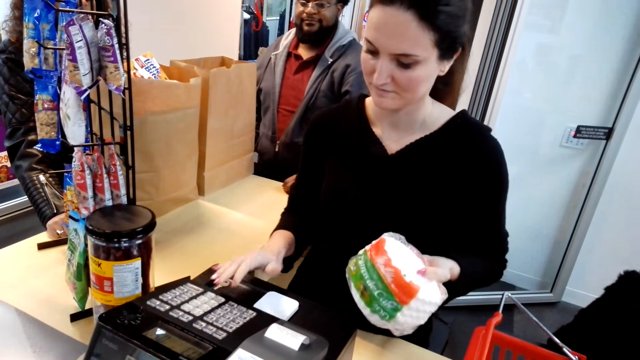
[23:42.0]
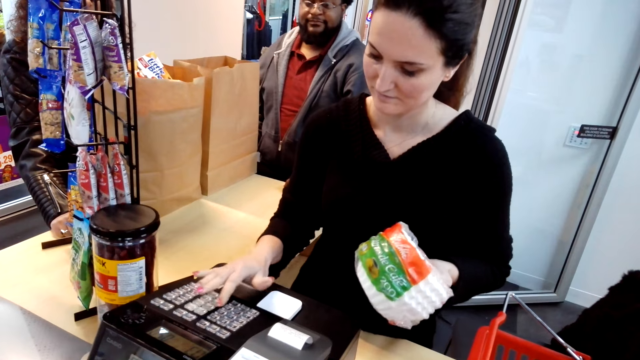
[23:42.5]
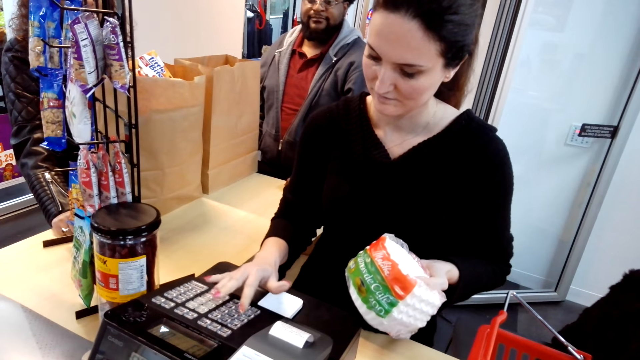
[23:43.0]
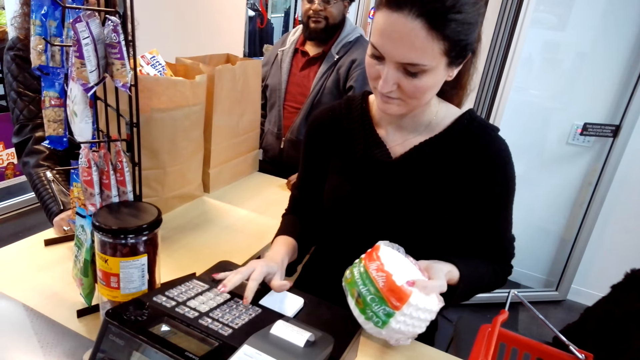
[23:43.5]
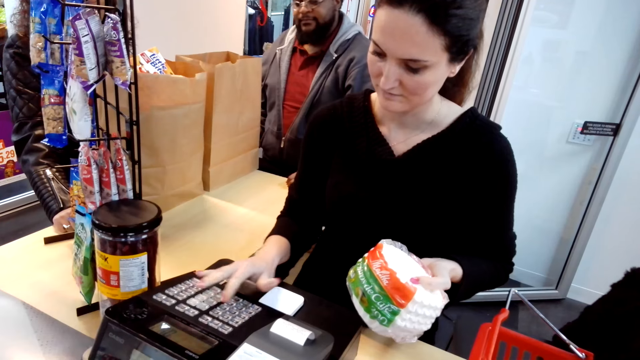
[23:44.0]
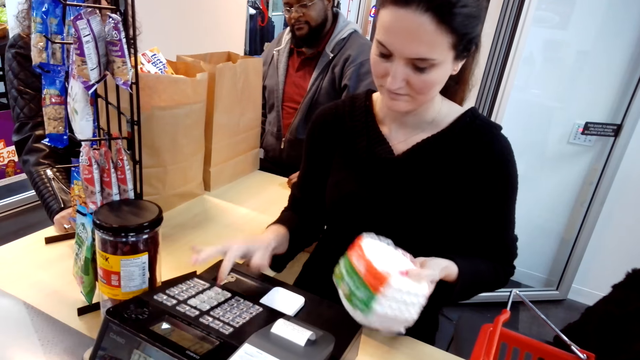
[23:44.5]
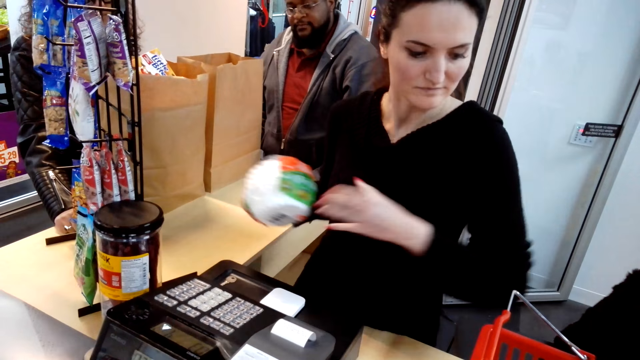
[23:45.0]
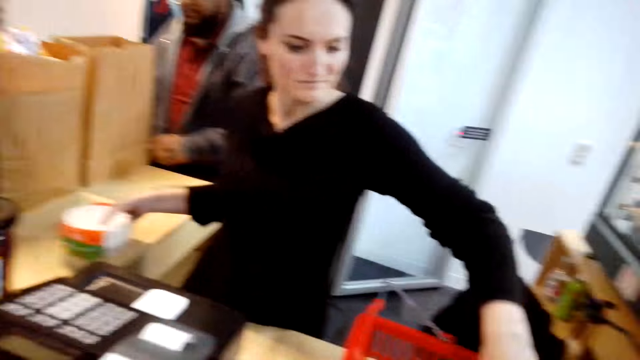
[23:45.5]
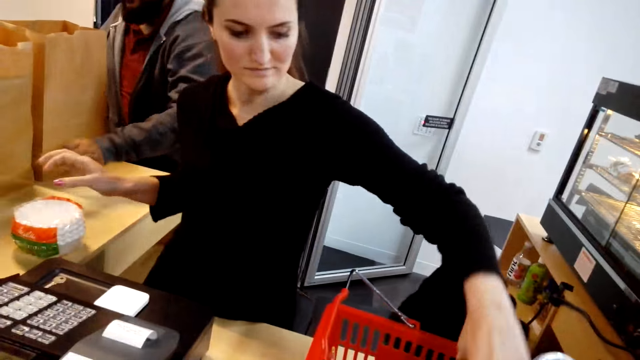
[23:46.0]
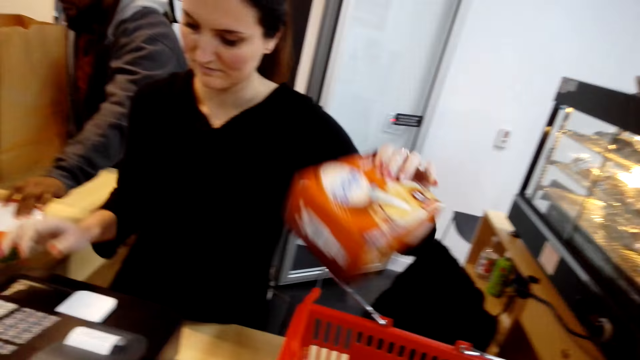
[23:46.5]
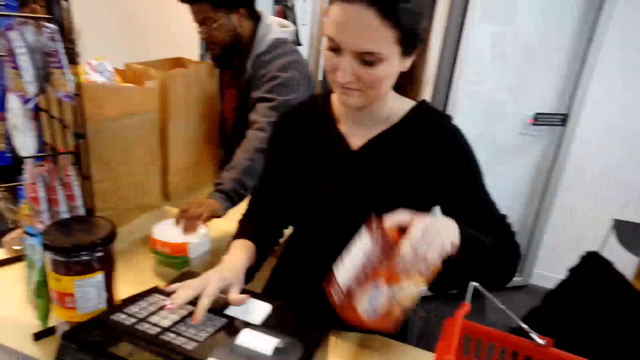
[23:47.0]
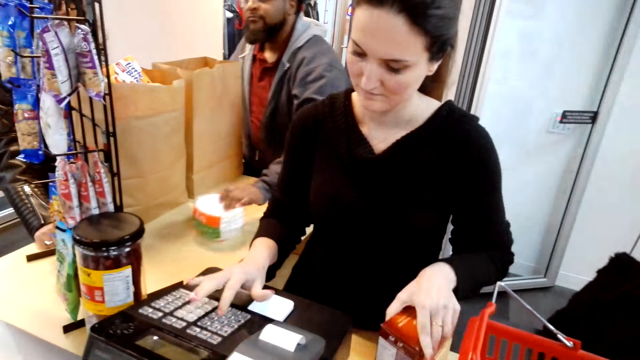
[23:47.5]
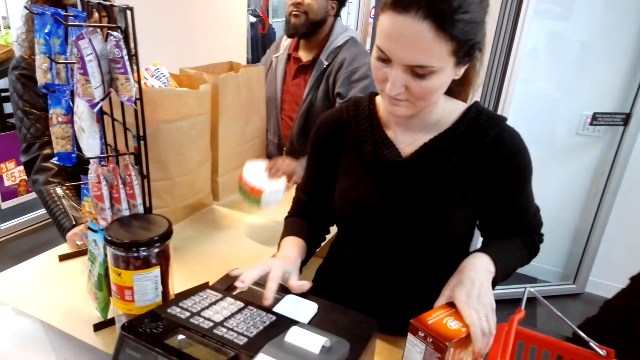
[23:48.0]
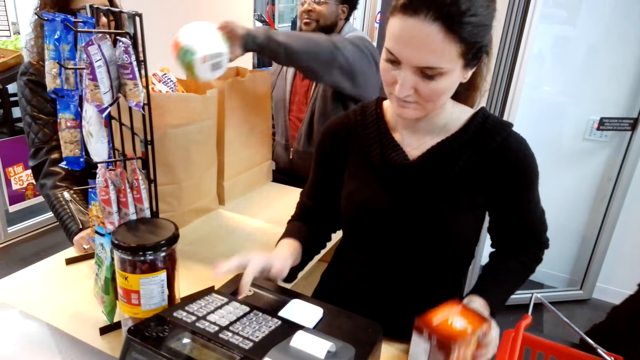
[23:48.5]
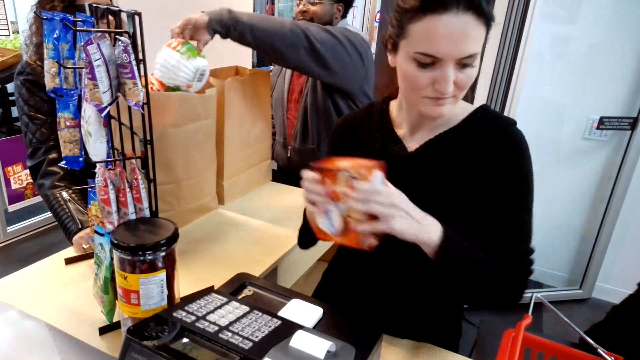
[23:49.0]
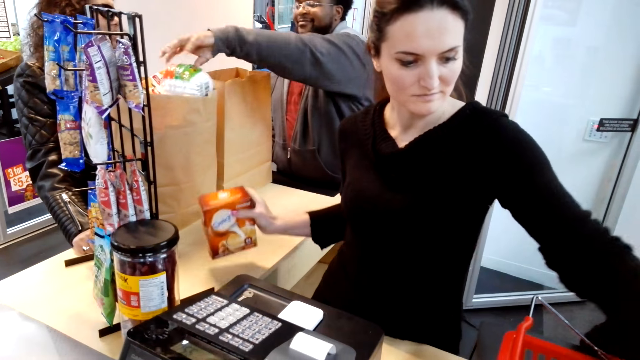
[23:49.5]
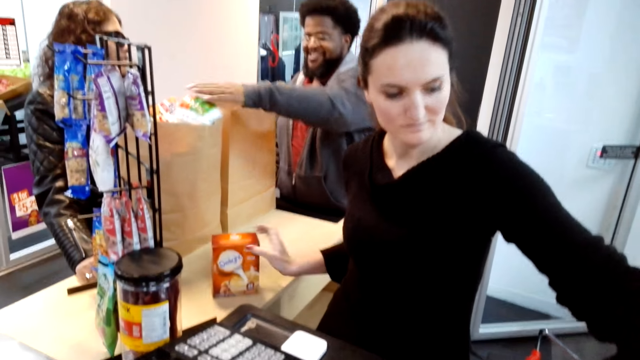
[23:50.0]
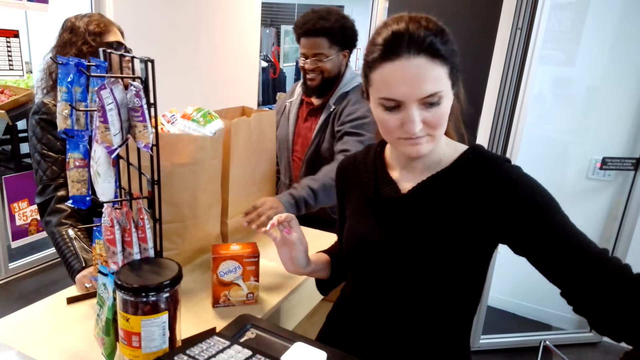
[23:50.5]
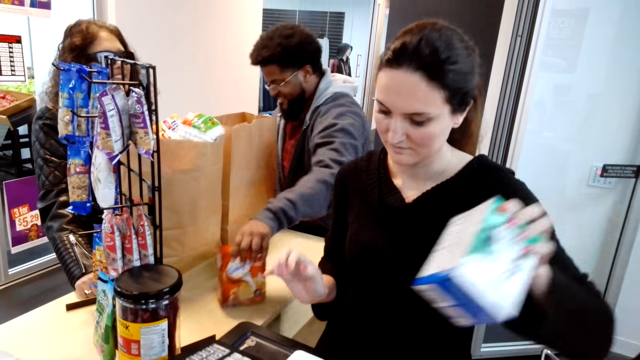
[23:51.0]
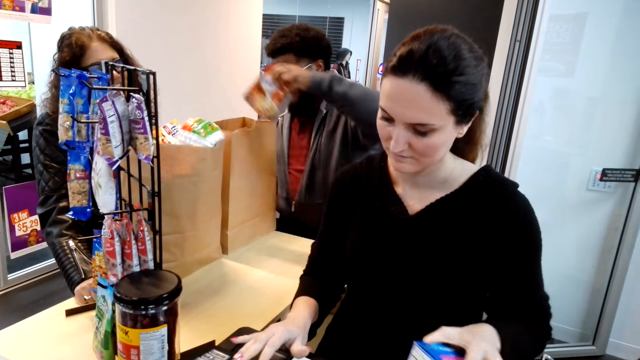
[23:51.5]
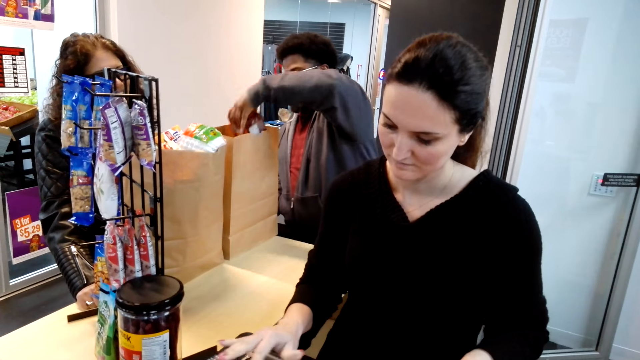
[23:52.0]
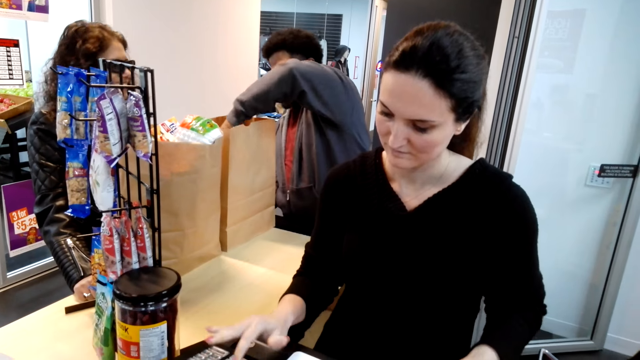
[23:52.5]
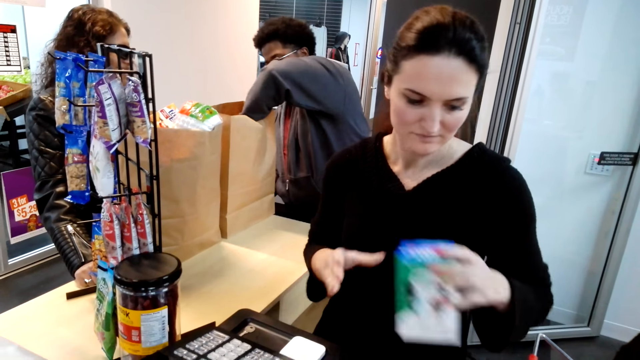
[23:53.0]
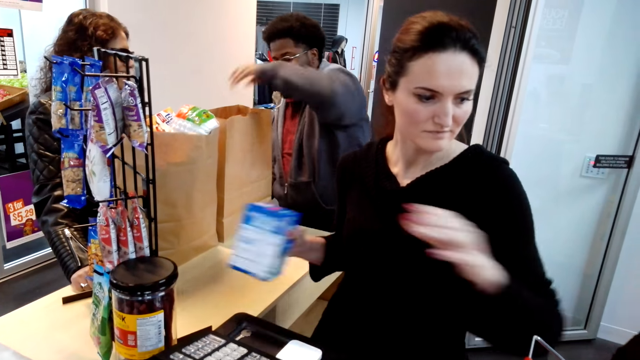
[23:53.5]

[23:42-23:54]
The cashier calculates the items with the machine.

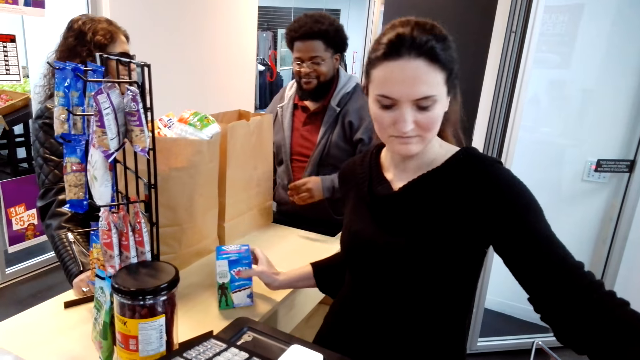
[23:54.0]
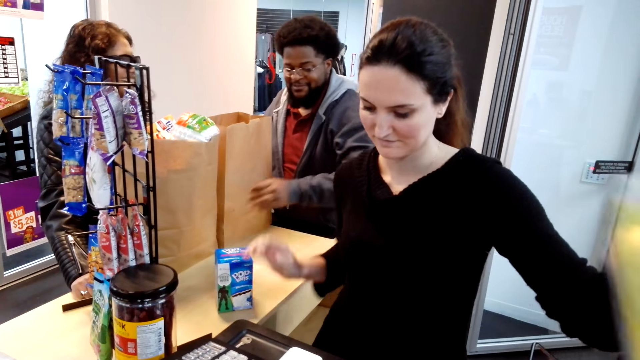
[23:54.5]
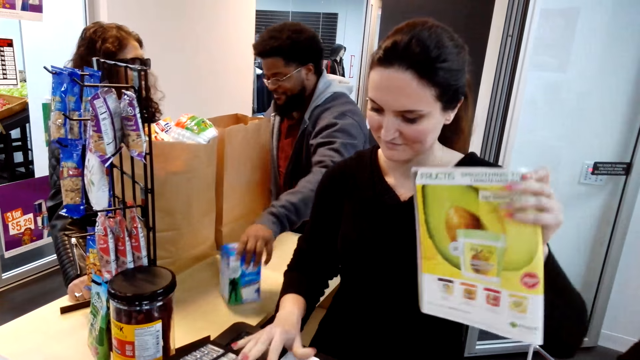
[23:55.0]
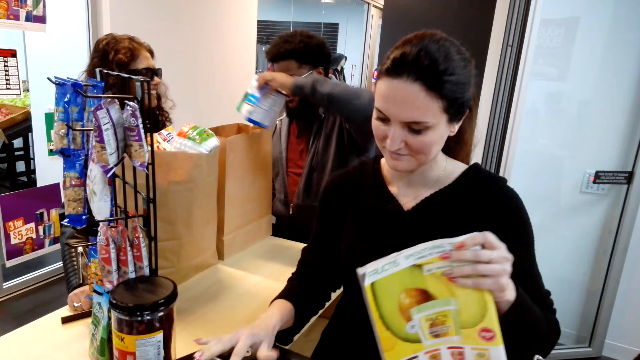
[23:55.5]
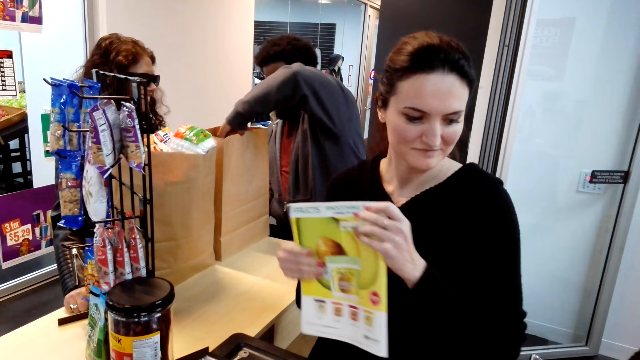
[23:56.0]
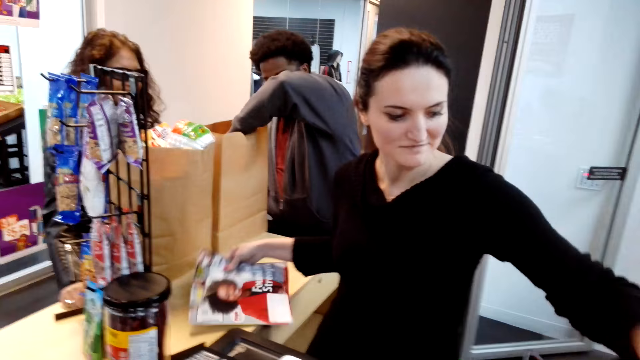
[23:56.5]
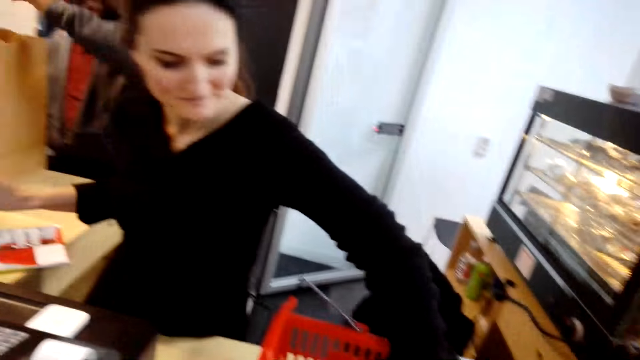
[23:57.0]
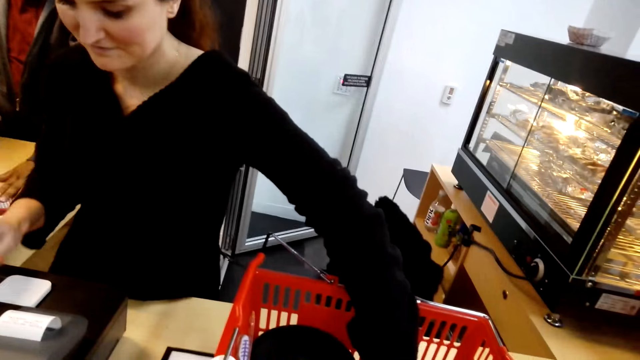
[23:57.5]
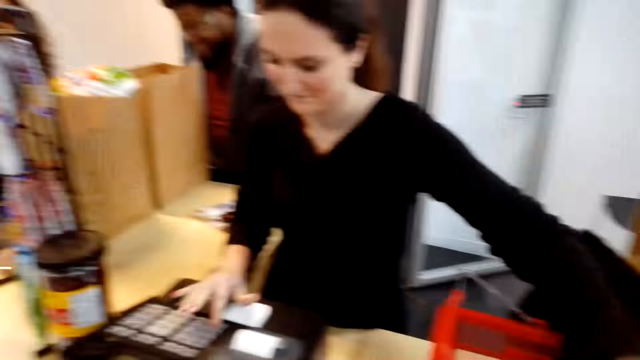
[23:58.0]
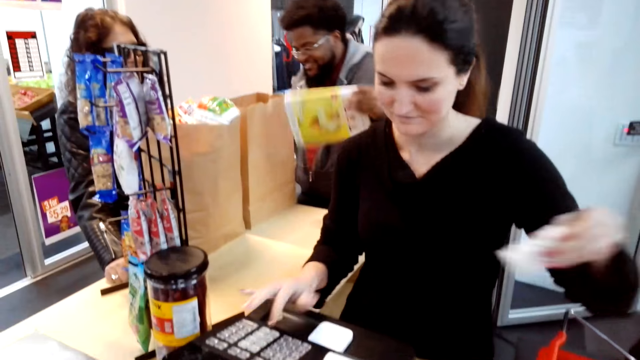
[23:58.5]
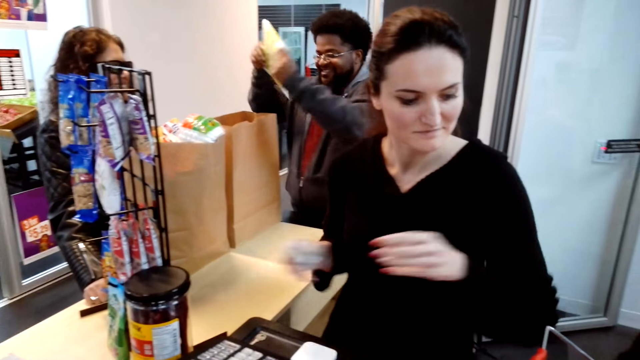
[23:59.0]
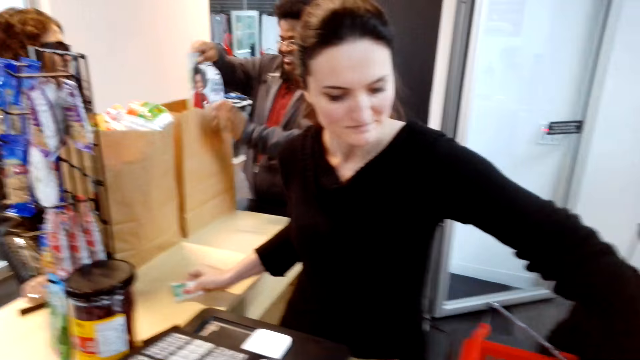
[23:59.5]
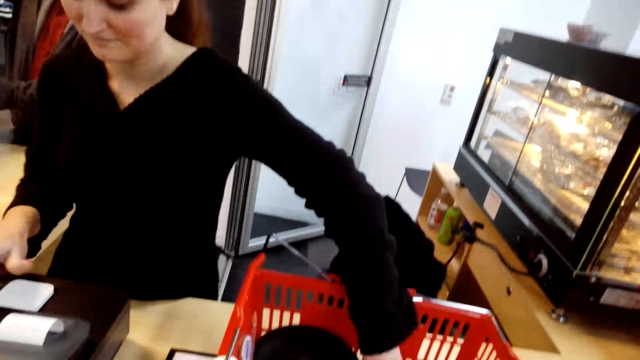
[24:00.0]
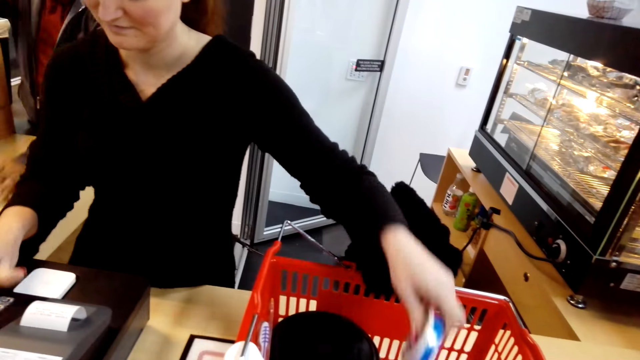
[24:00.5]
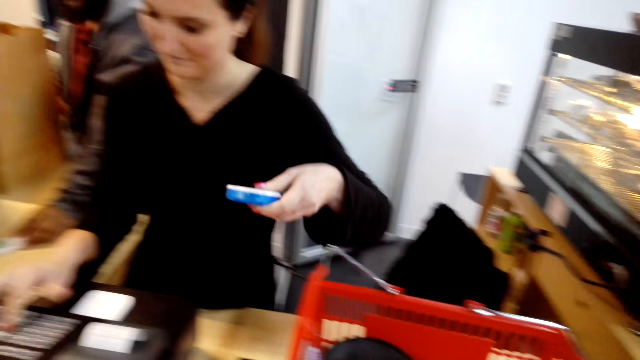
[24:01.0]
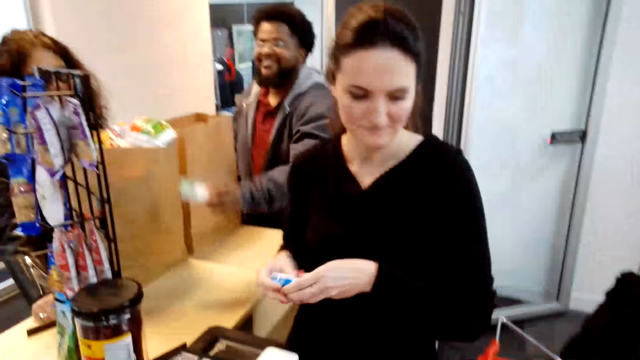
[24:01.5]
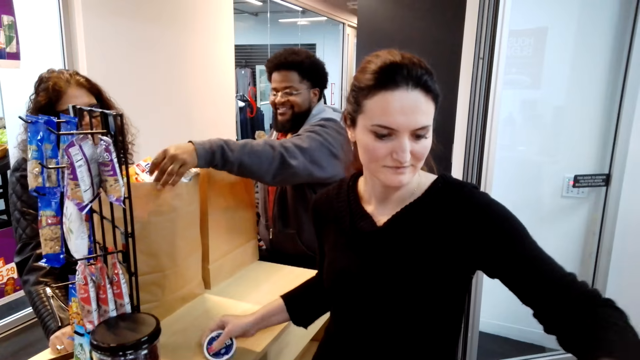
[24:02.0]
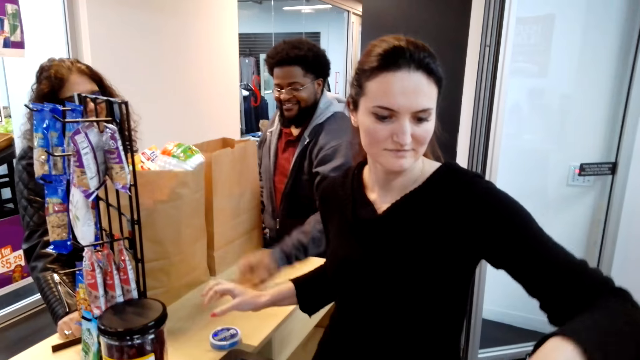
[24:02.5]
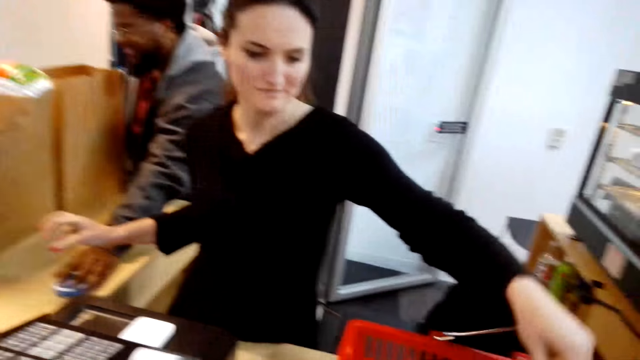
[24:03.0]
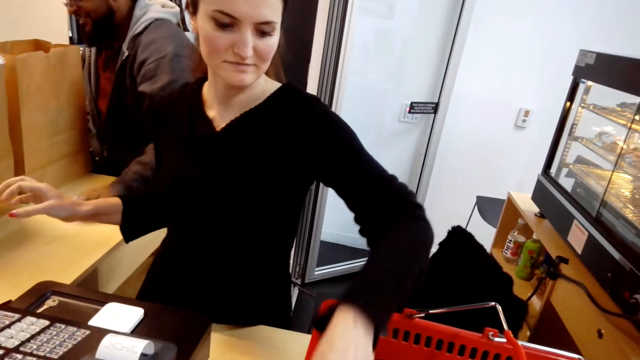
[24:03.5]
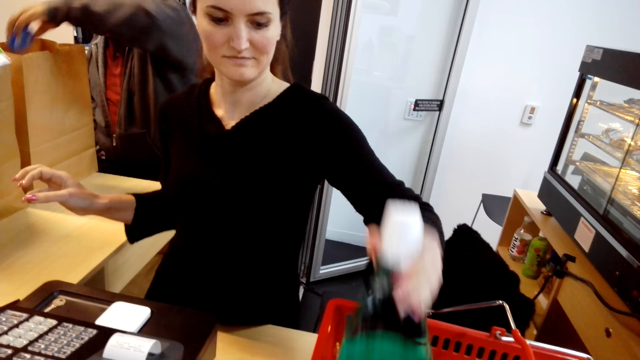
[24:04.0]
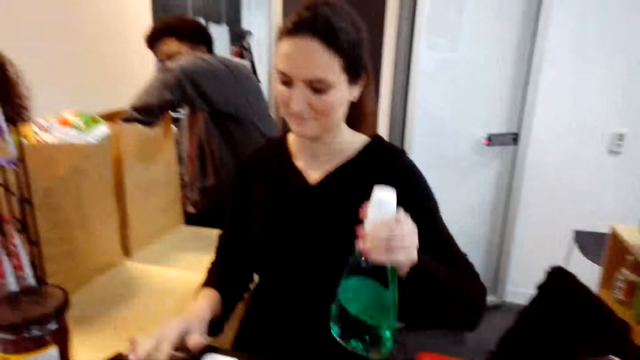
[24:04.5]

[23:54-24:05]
The person packs the items in the backpack.
